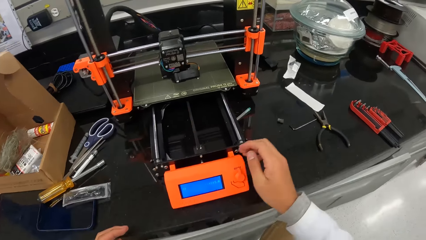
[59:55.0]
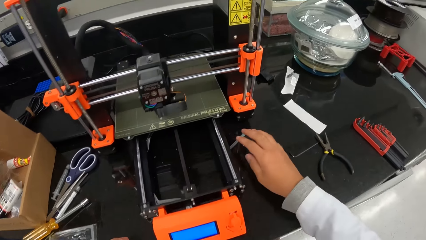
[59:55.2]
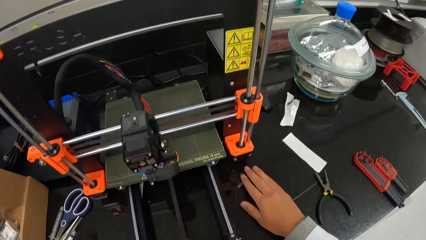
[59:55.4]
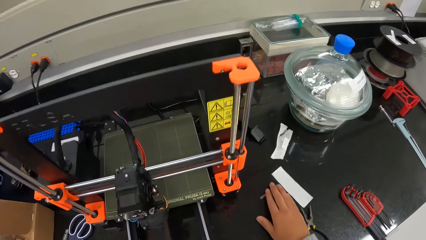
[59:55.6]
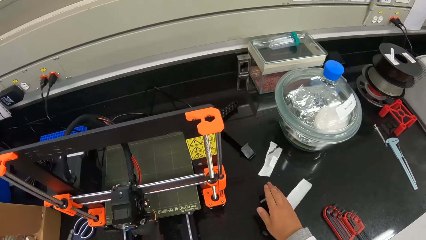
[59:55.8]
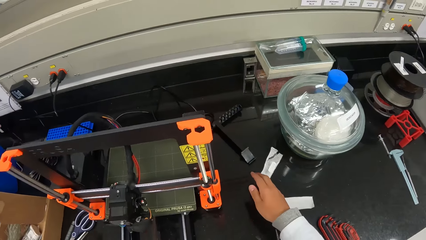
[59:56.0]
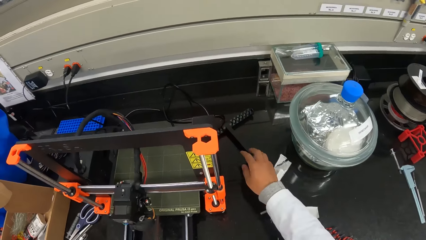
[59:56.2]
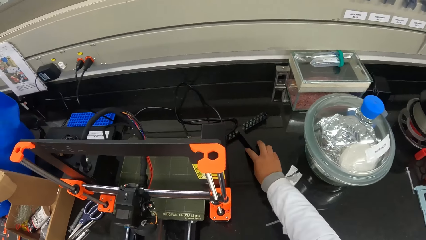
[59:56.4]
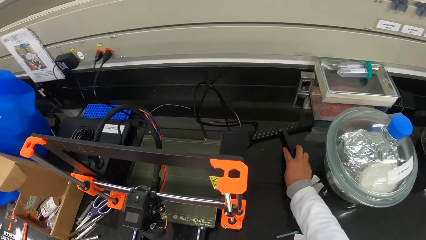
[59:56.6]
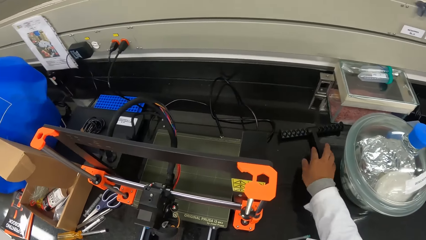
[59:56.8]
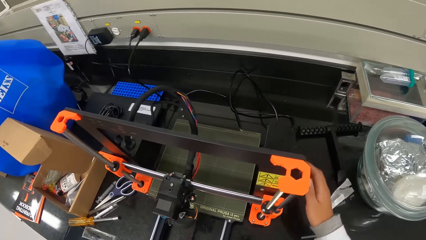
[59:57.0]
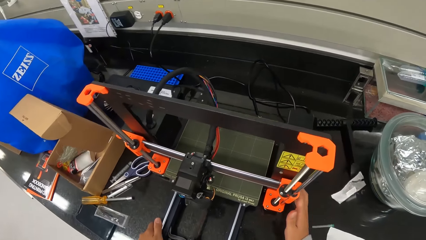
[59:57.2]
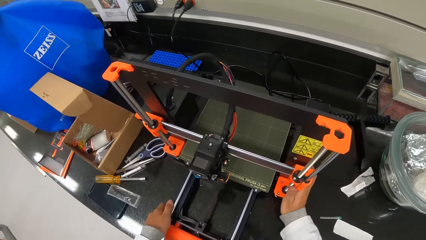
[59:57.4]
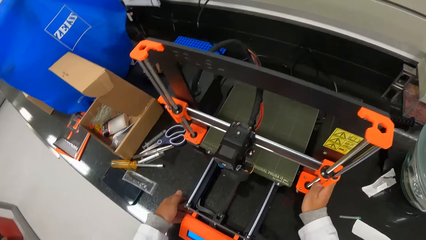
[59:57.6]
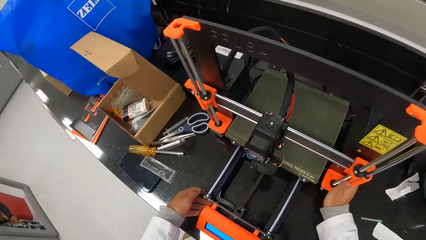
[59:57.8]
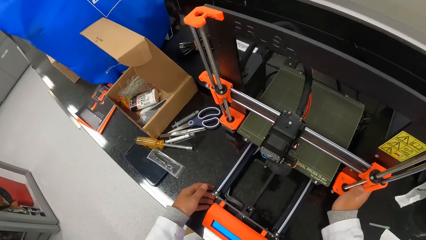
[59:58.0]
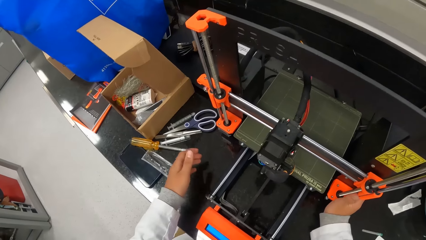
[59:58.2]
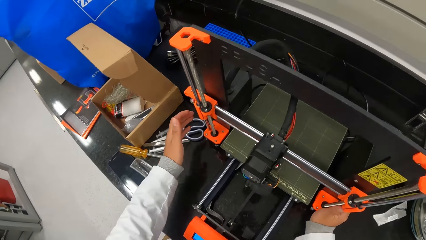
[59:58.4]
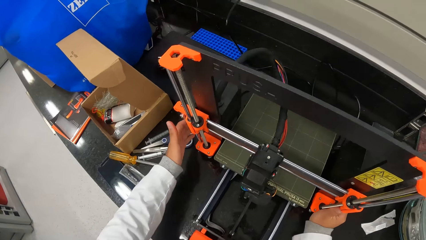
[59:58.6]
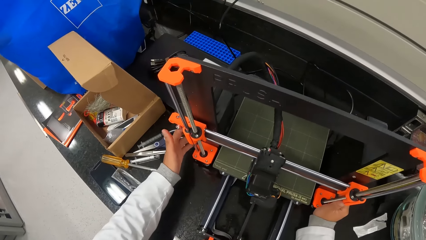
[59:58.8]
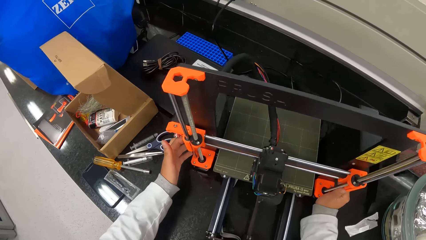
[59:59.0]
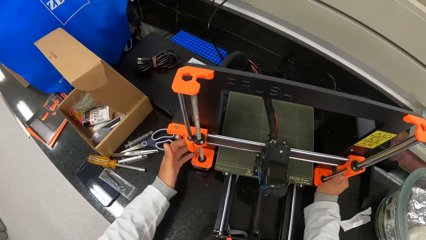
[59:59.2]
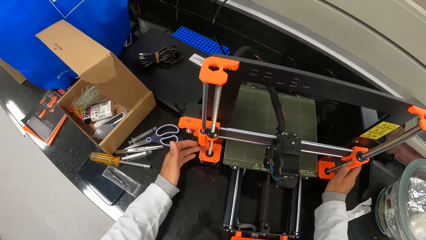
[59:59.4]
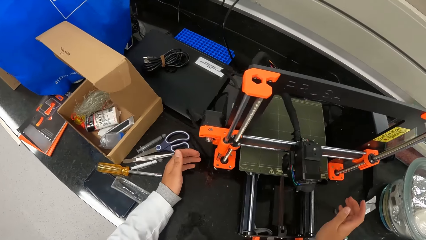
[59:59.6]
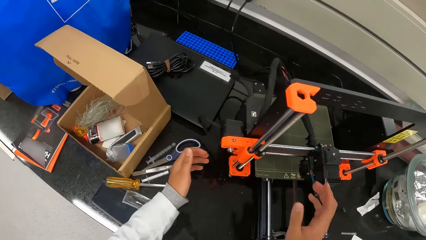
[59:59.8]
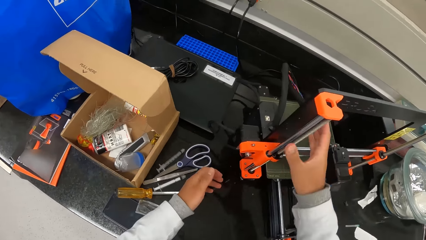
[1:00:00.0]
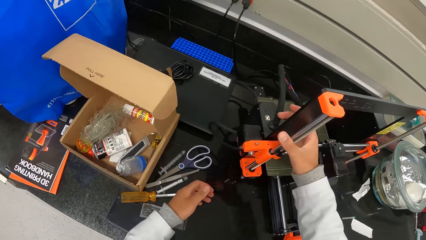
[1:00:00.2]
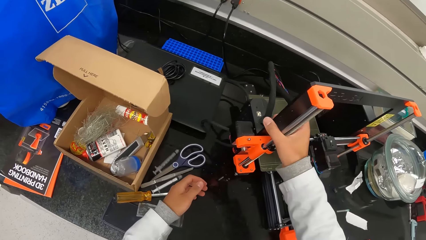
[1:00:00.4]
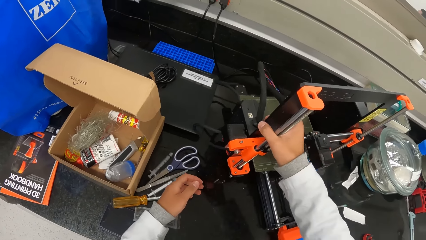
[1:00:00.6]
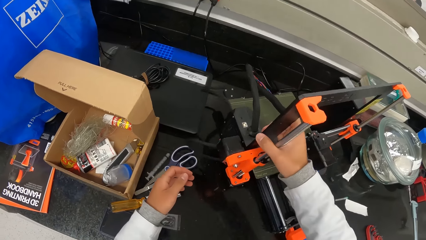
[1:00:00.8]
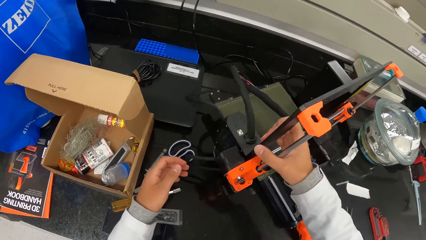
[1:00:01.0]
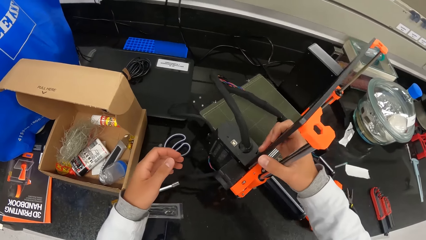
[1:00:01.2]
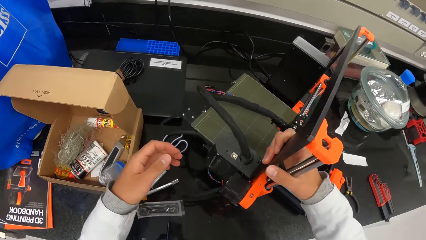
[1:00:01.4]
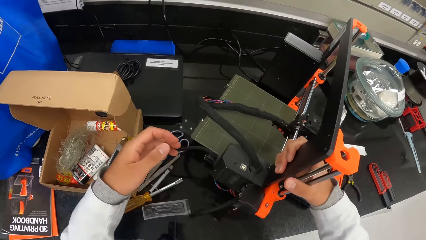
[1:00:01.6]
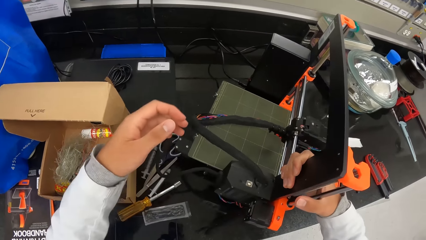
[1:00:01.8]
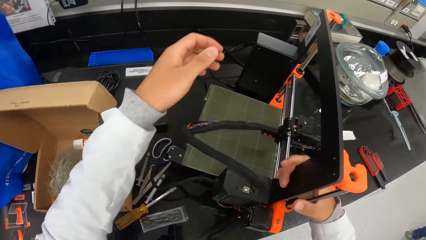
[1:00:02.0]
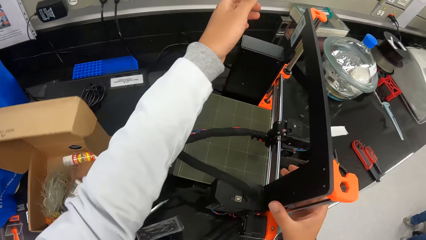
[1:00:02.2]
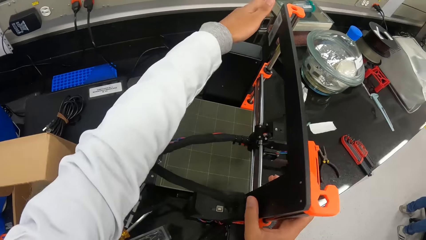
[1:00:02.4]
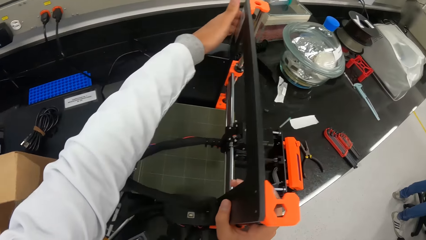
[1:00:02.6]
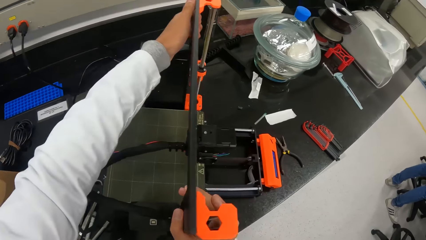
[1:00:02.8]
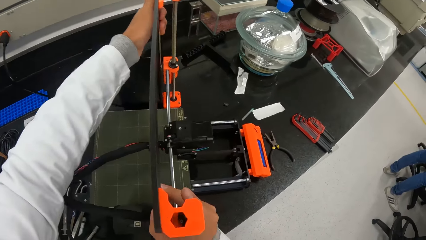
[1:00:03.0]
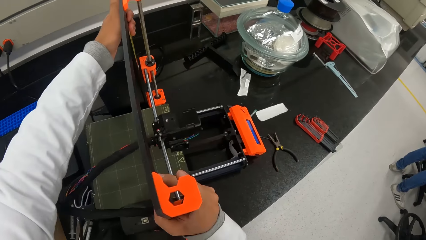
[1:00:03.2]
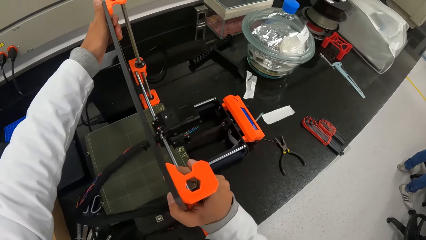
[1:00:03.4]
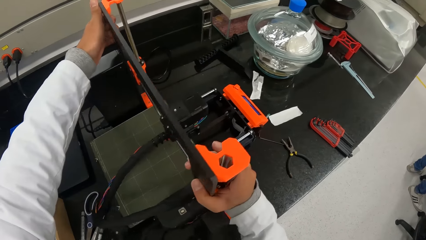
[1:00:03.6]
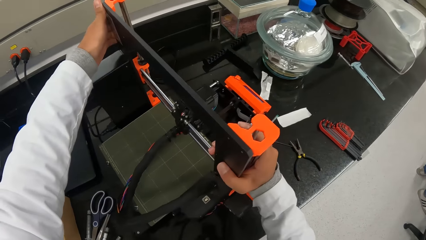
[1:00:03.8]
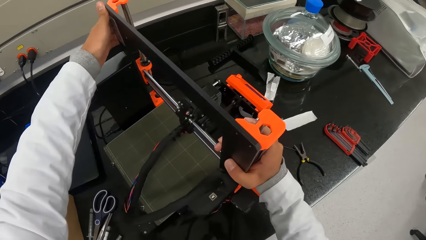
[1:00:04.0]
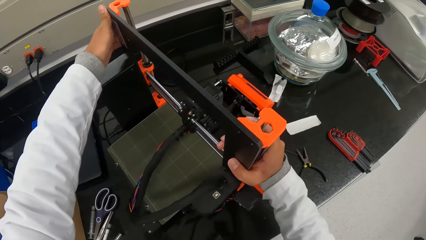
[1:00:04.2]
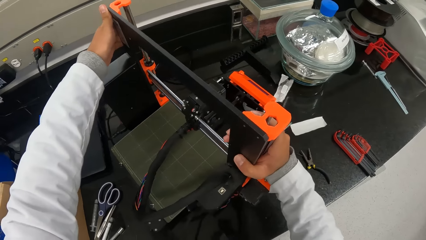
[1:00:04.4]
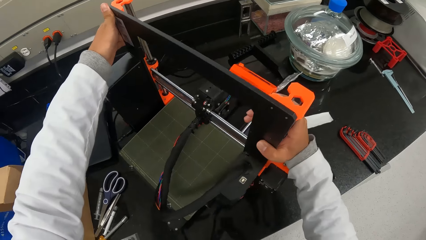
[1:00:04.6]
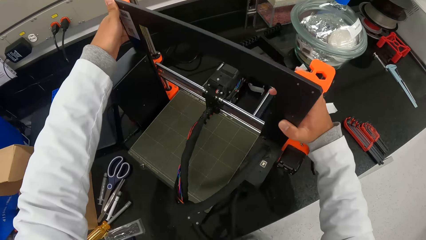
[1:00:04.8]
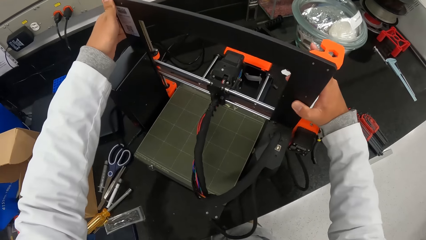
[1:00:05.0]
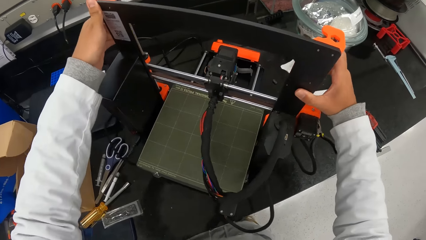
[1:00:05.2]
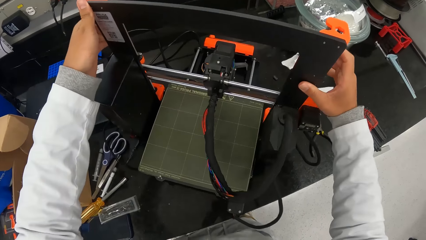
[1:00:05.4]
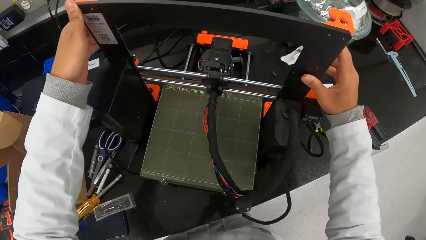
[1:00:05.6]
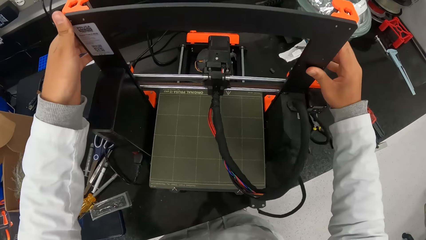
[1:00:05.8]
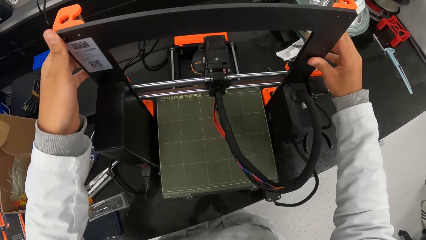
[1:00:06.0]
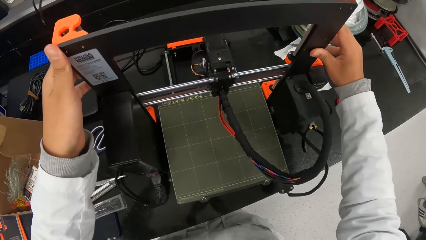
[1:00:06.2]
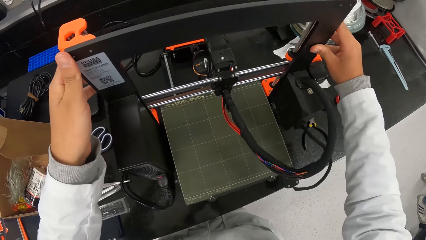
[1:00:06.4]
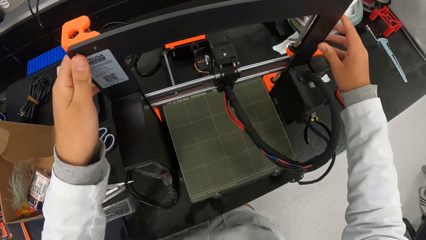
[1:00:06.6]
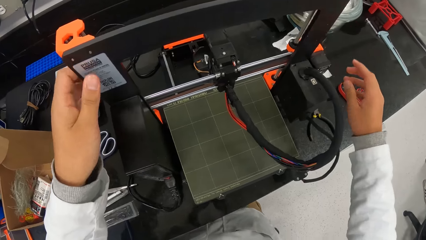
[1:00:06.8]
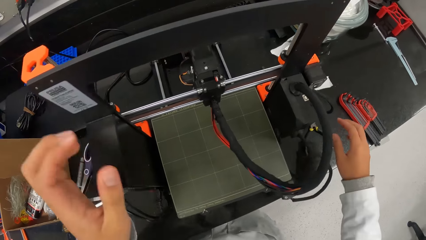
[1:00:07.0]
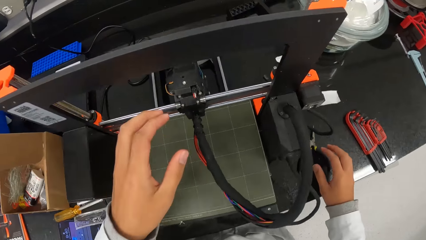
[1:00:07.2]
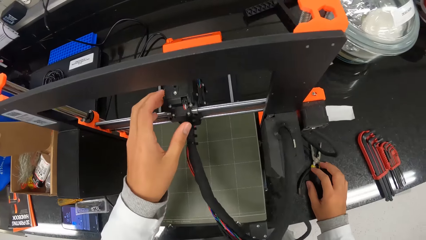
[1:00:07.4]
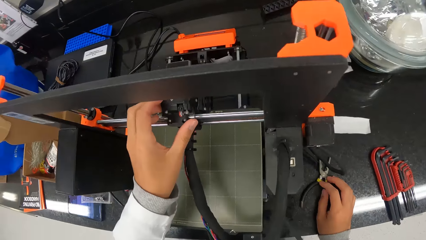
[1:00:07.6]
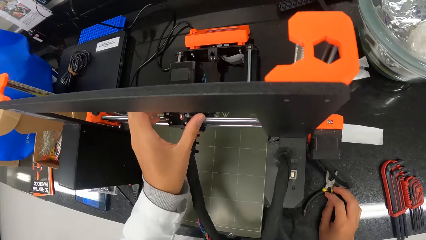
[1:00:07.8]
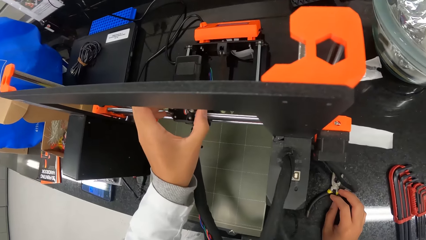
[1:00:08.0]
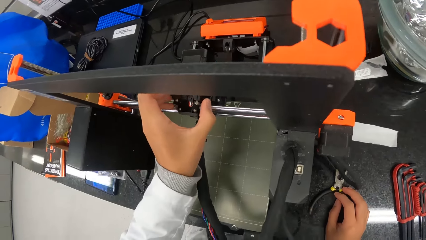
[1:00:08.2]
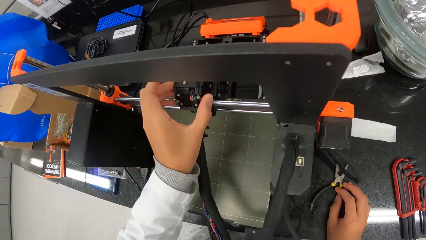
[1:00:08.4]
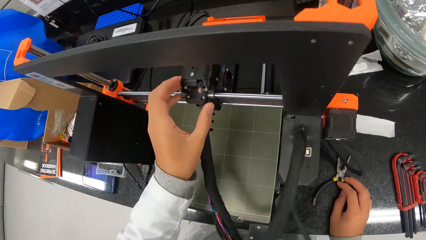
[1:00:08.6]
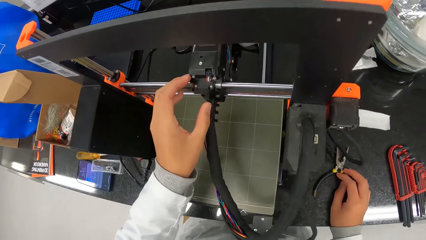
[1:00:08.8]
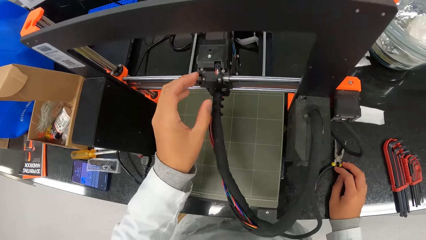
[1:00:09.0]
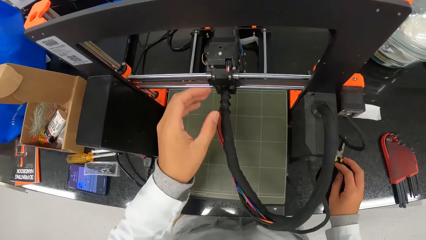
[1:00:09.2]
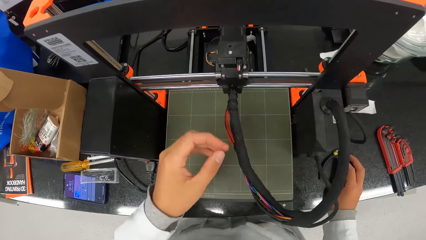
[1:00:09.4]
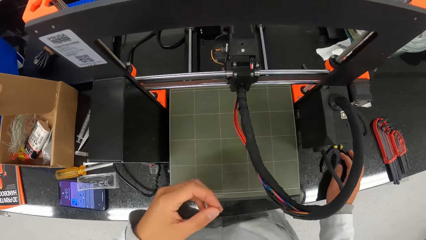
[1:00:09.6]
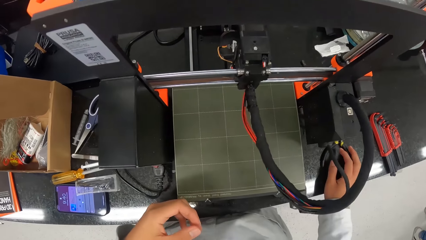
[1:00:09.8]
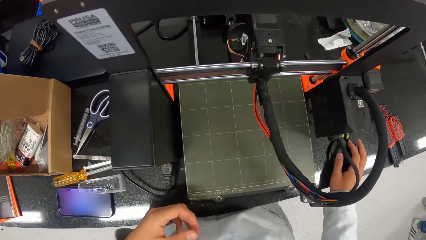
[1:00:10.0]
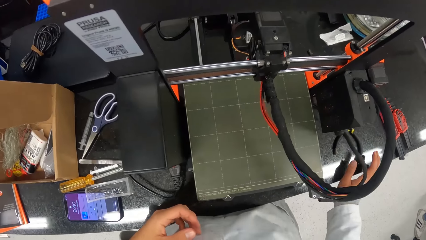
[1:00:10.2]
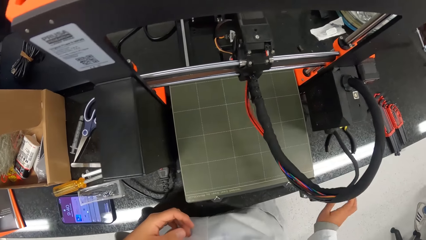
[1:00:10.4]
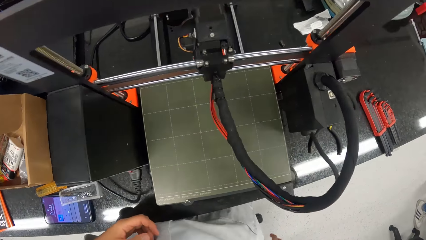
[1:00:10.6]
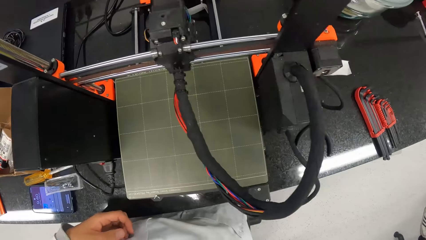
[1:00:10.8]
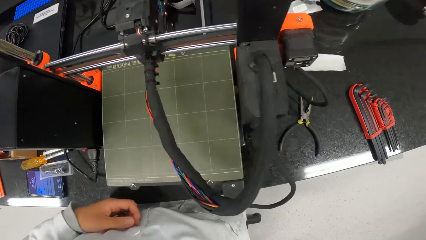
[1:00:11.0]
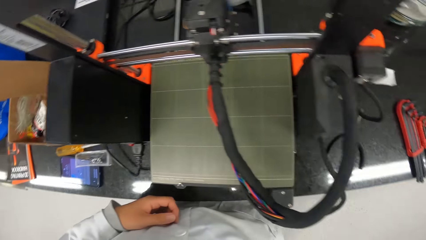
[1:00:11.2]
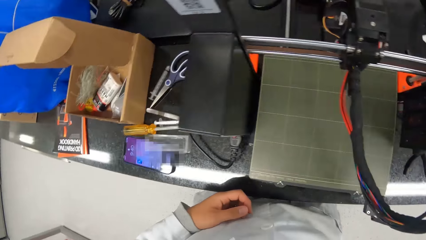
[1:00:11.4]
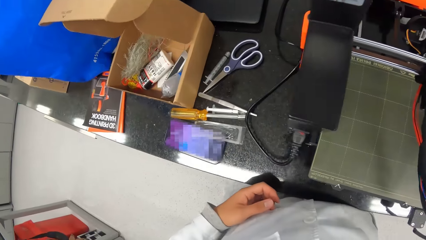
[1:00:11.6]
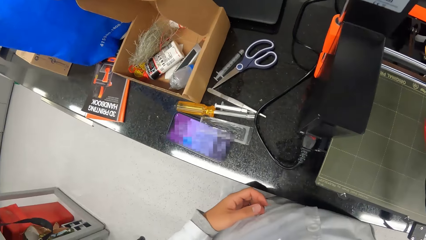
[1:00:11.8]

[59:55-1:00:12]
The camera wearer pushes a needle cap on the workbench with his right hand. He moves a cartridge or metal bar on the workbench with his right hand. He holds a side of the 3-D printer with his right hand. He holds the machine with both hands. He touches a side of the 3-D printer with his left hand. He moves the 3-D printer with his hands. He turns the machine. He holds the side of the 3-D printer with his right hand. He holds the phone with the right hand. He drags the printer on the workbench with his right hand. He holds the 3-D printer with his hands. He turns the 3-D printer on the workbench with his hands. He releases both hands from the machine. He places his right hand on the pliers. He places his left hand on a hotend assembly in the 3-D printer. He holds the machine with the left hand. He releases the hand from the machine.
